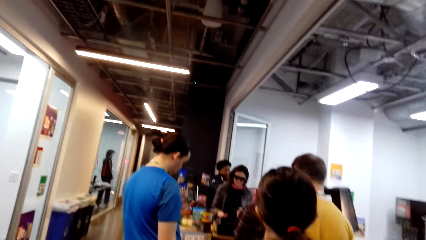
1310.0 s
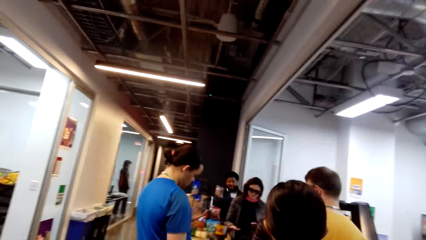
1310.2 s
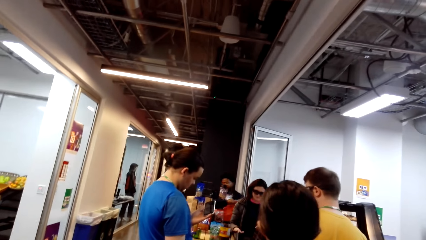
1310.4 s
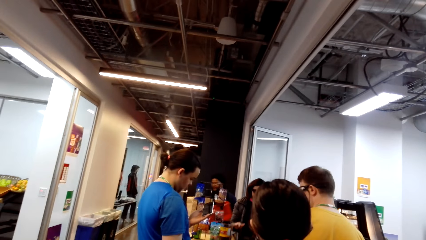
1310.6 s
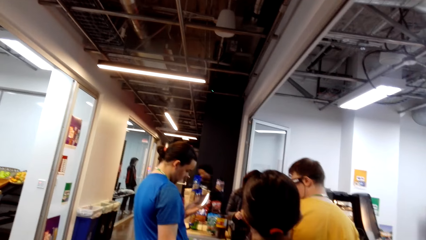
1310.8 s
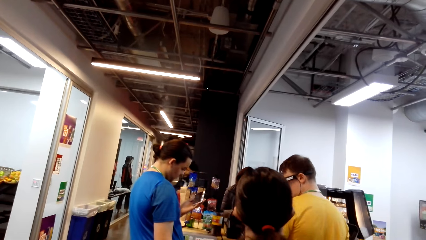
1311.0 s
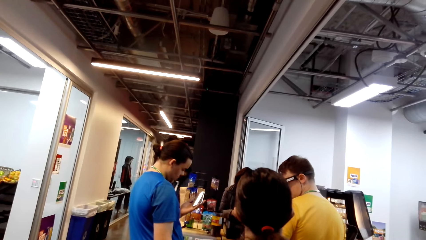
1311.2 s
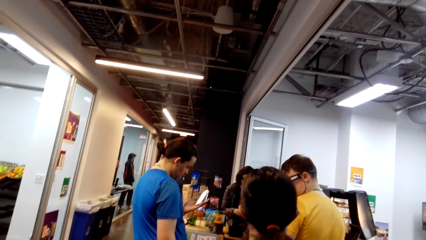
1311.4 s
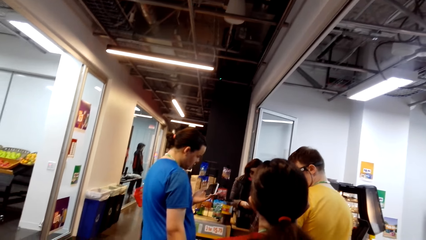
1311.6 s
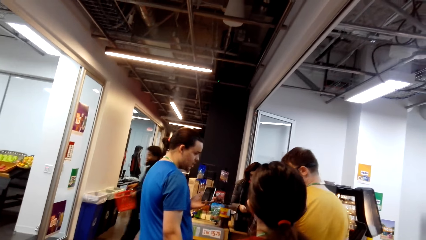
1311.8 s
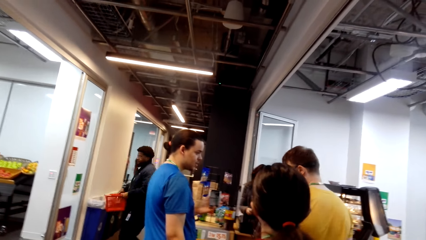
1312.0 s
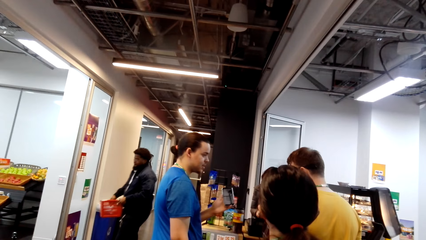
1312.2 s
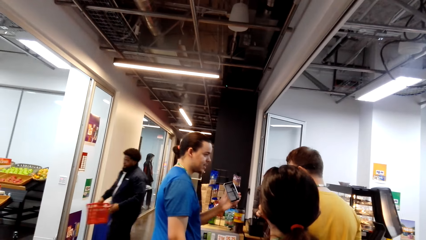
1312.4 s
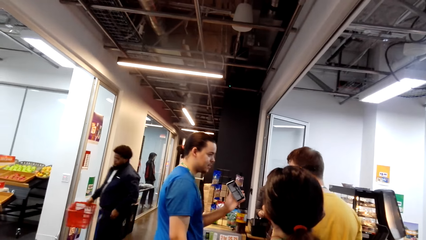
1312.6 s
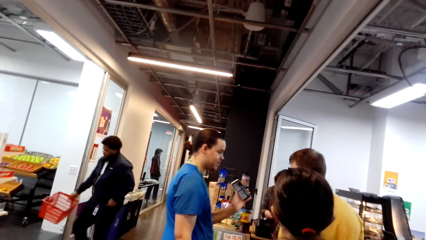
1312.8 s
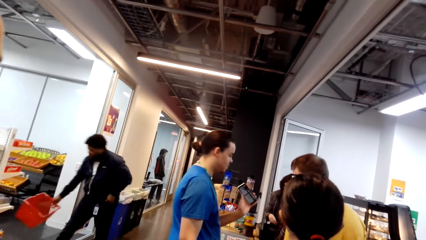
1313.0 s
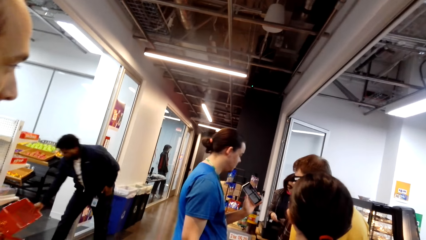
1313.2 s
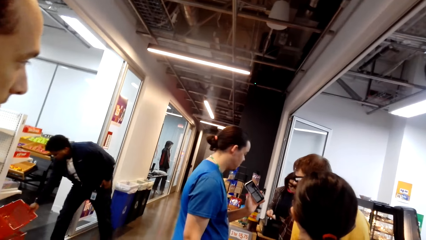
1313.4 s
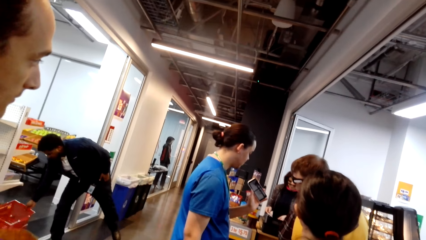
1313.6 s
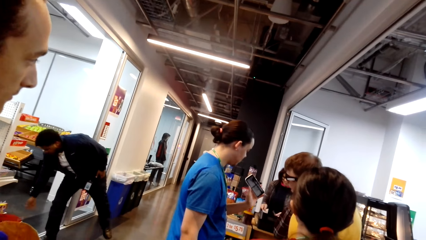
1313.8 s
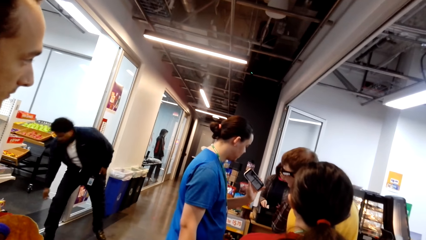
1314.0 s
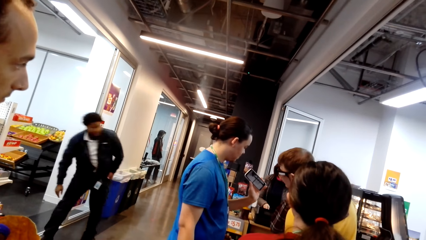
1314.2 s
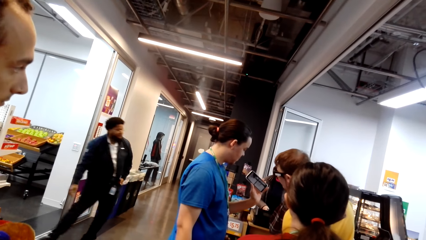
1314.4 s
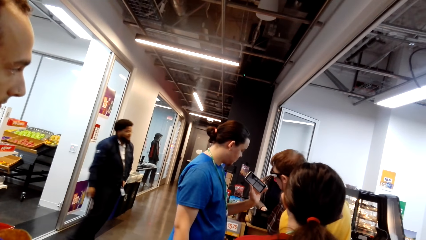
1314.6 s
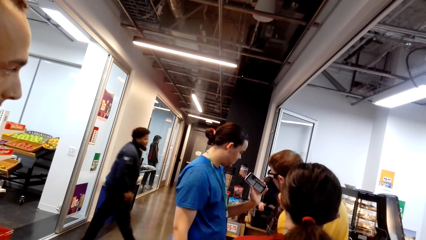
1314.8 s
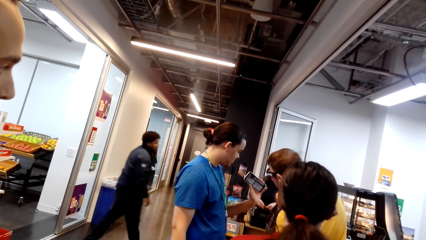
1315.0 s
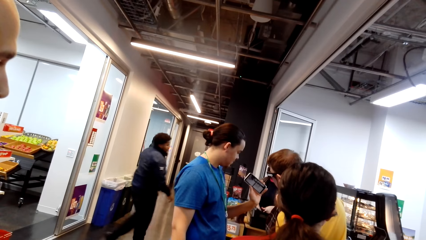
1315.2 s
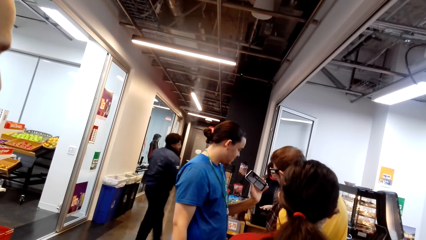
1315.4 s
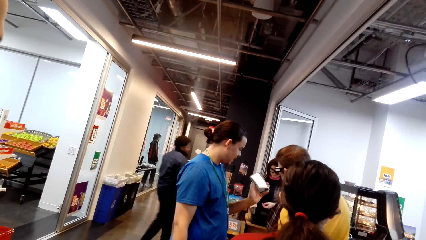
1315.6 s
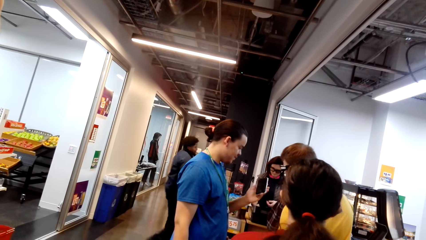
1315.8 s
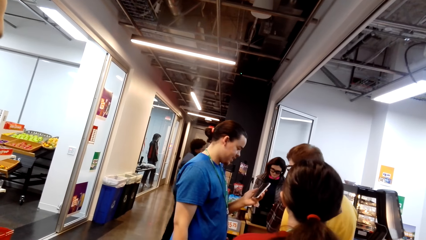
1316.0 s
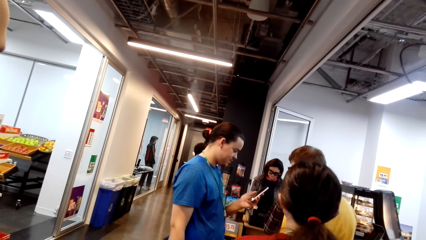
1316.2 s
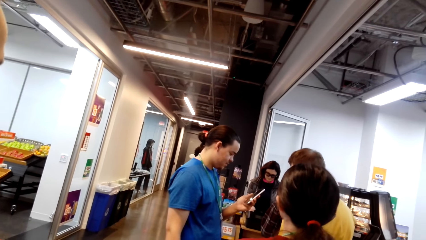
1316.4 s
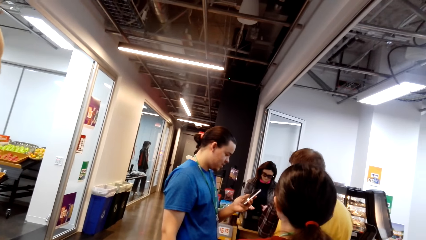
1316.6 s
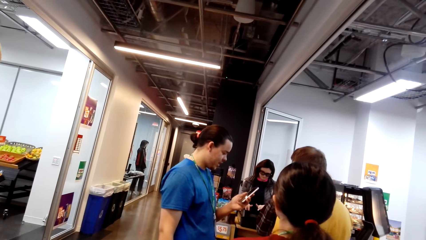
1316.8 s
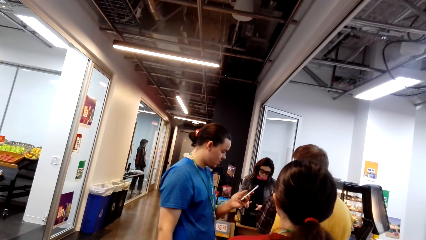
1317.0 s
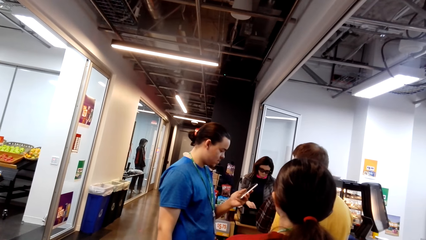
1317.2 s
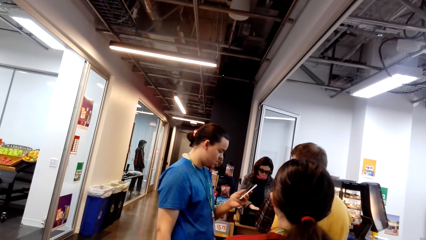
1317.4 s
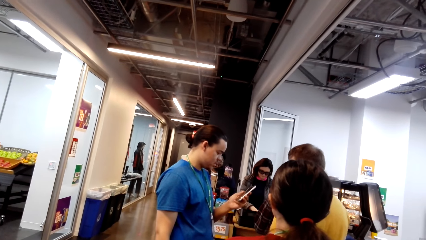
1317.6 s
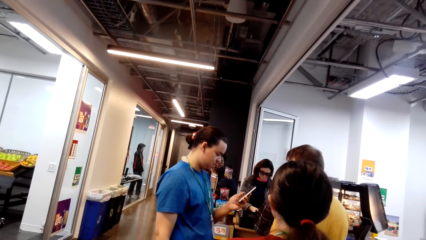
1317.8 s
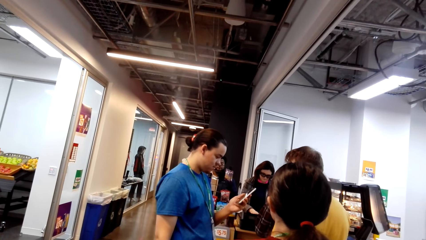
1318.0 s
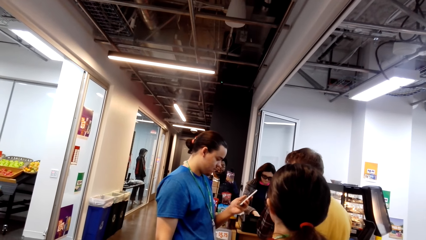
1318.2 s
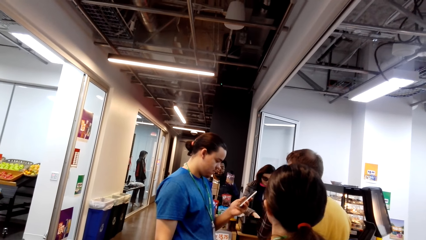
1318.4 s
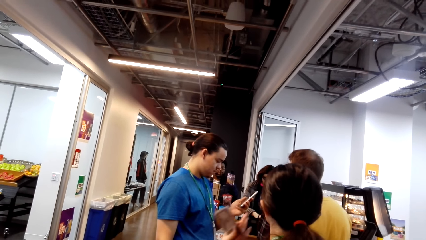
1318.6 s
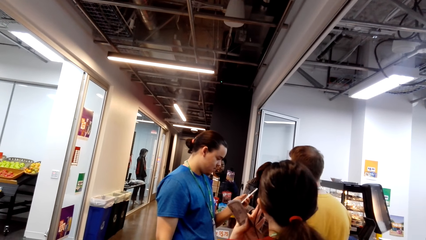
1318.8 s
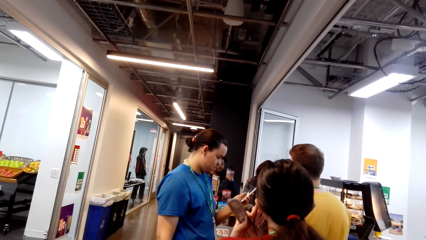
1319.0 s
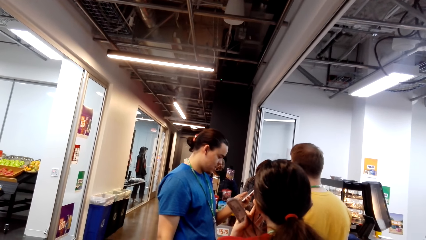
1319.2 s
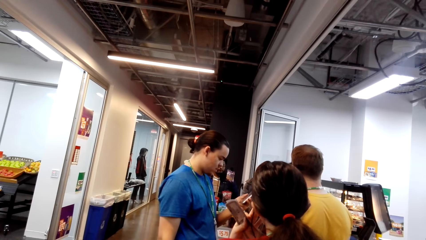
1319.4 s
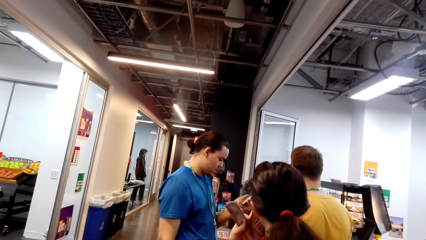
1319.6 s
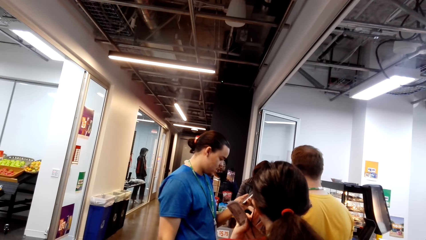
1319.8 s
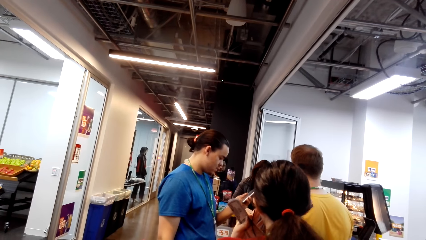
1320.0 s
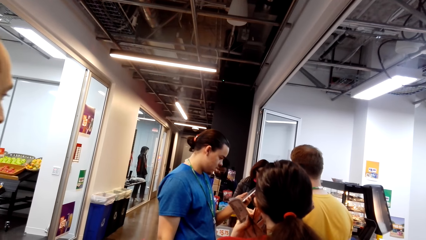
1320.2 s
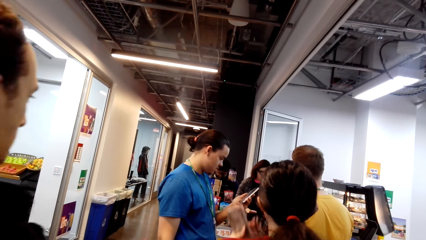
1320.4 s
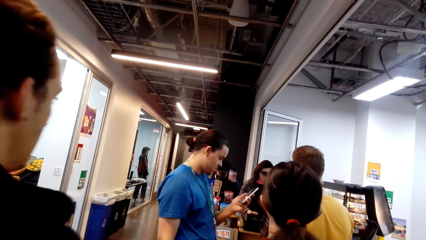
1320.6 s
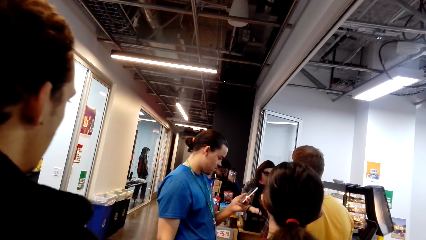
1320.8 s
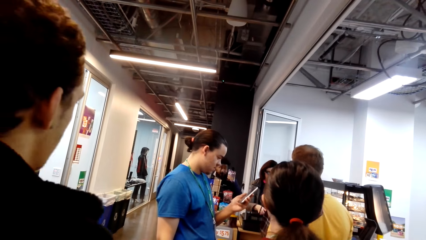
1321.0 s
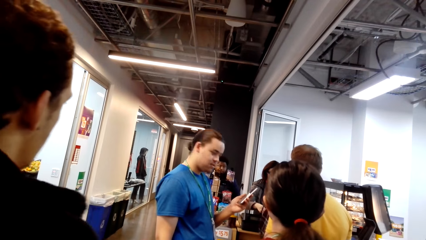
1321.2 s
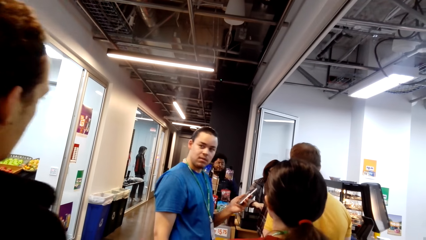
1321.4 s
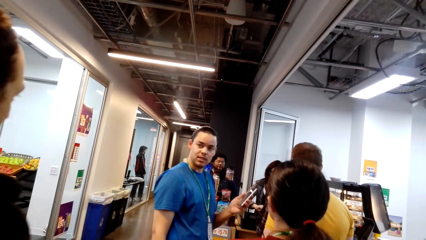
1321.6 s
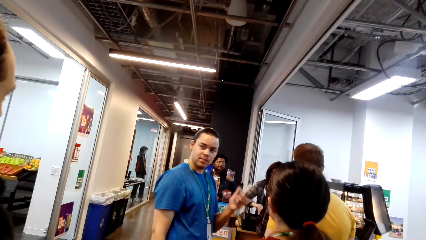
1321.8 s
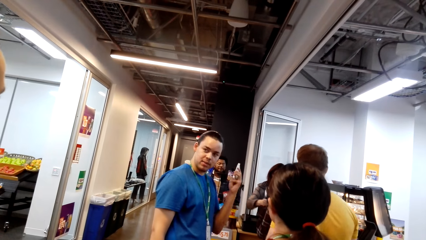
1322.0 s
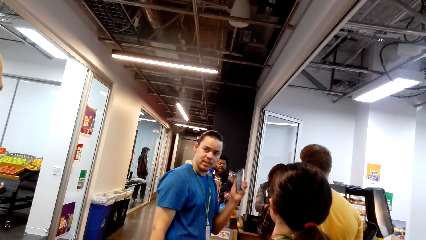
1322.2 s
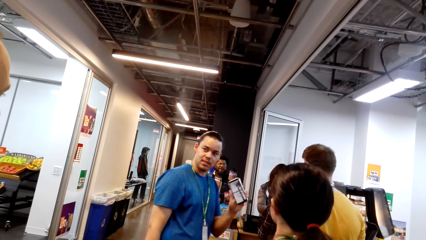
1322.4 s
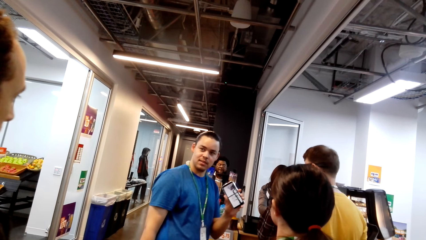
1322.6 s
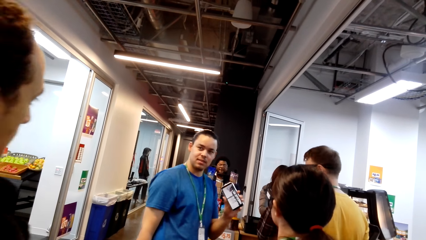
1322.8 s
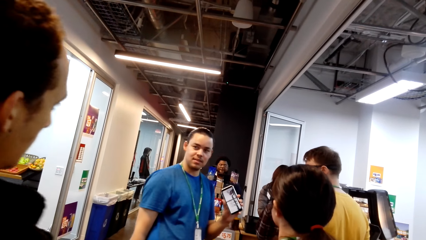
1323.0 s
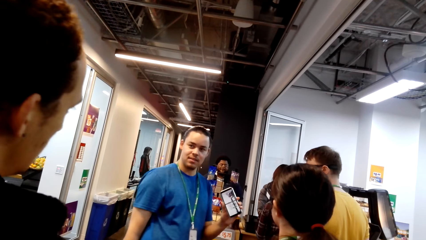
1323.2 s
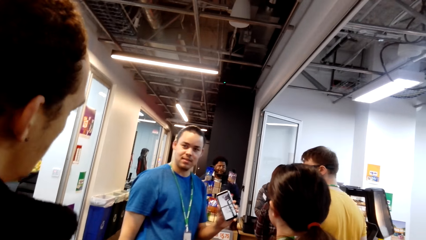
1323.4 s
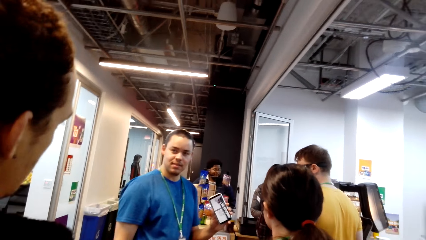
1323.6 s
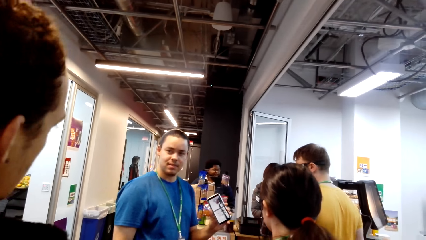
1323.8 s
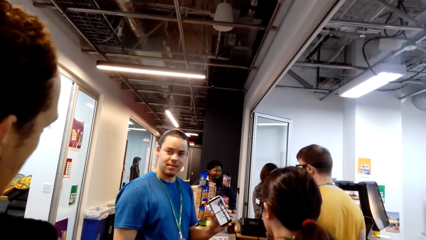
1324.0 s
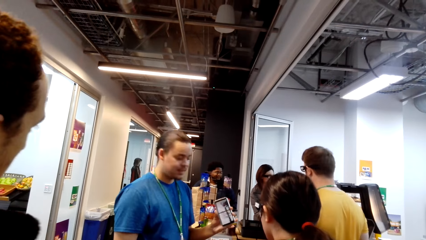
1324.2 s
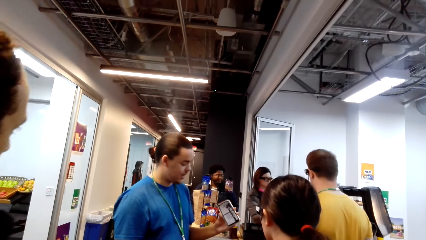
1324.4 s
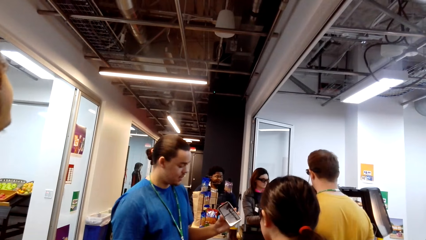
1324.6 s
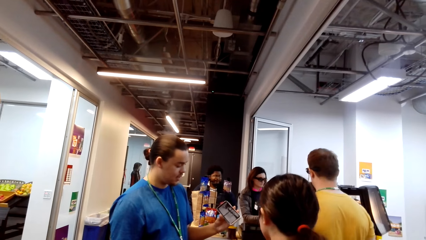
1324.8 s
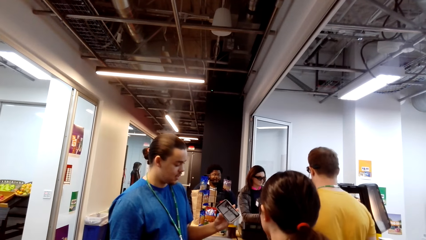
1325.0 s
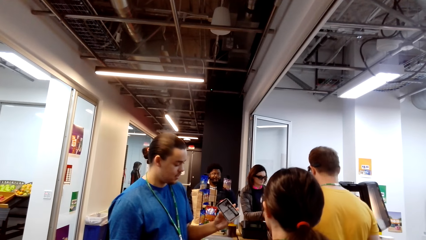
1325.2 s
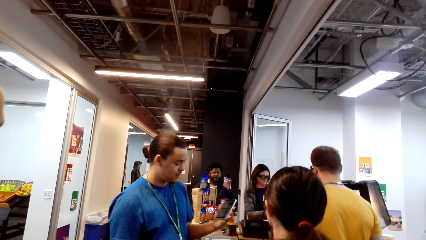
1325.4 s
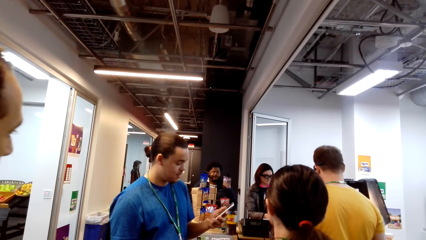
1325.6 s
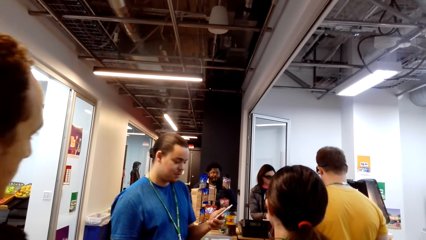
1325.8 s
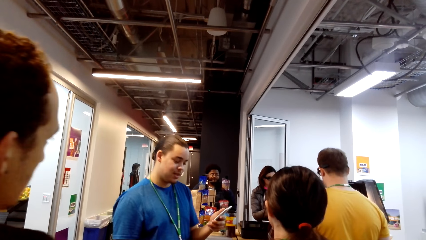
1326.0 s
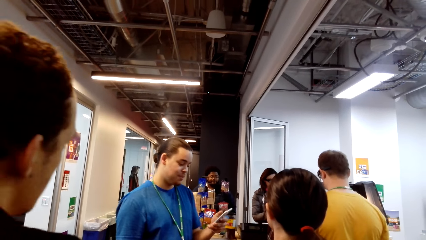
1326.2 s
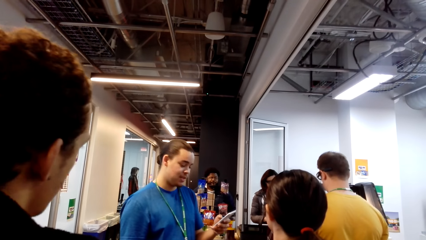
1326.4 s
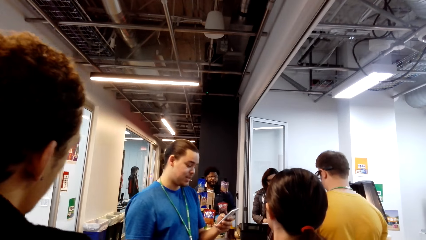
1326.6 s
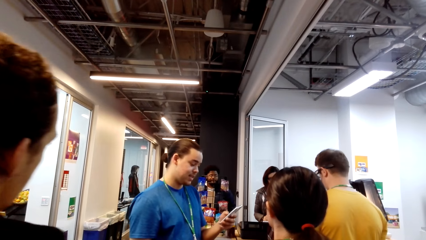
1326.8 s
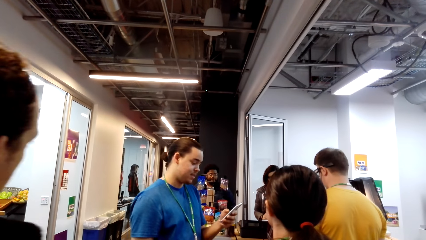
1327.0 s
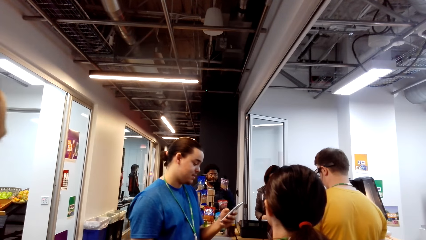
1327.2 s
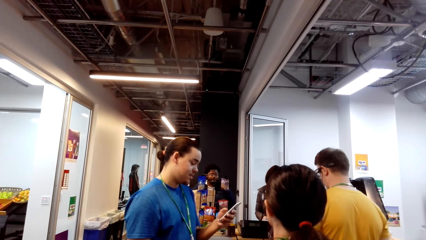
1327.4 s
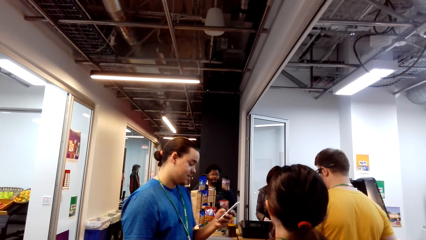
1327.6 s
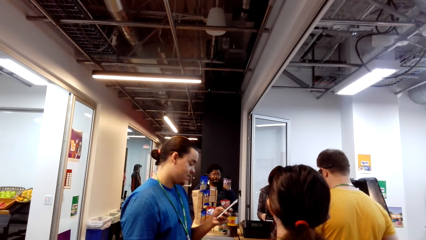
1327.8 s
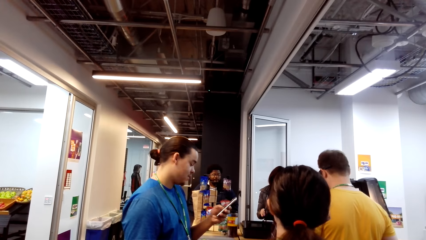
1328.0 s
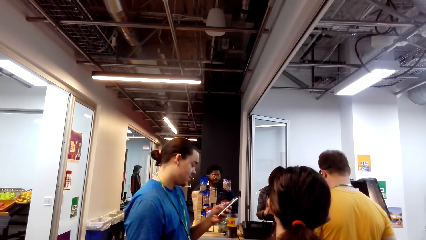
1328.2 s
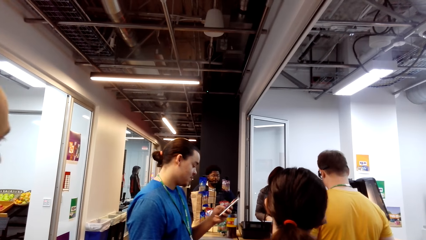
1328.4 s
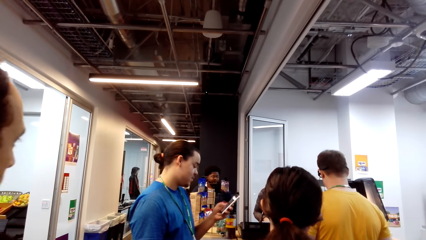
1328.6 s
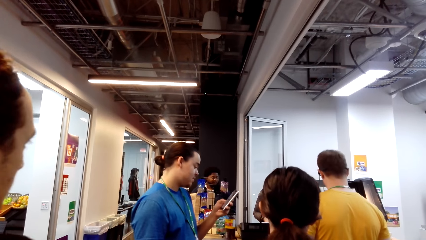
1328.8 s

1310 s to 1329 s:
The camera wearer looks around. A man interacts with another man. The first man uses a phone.
